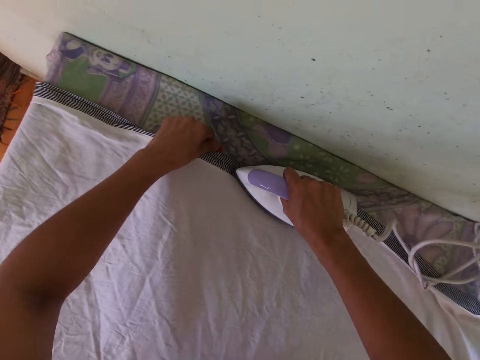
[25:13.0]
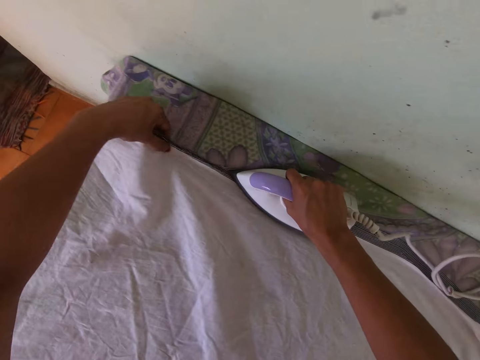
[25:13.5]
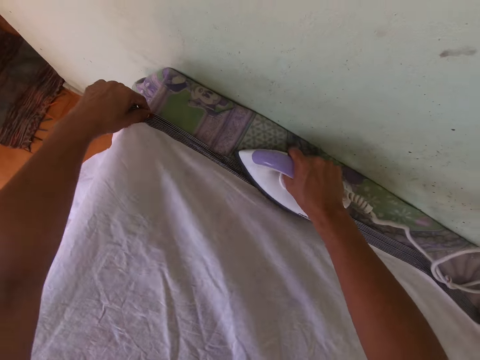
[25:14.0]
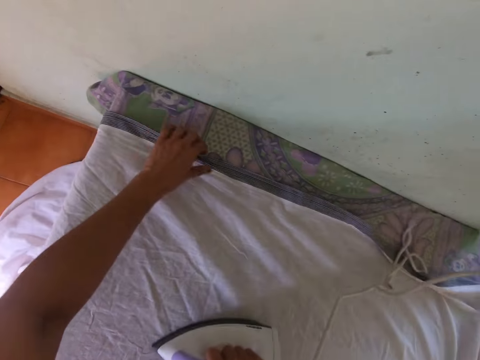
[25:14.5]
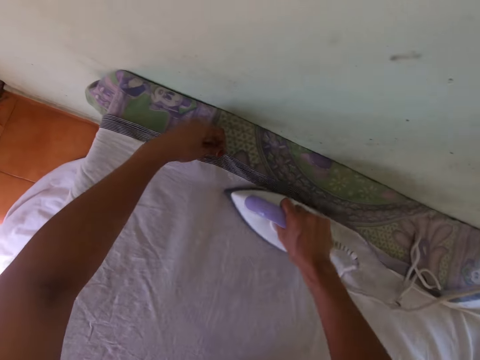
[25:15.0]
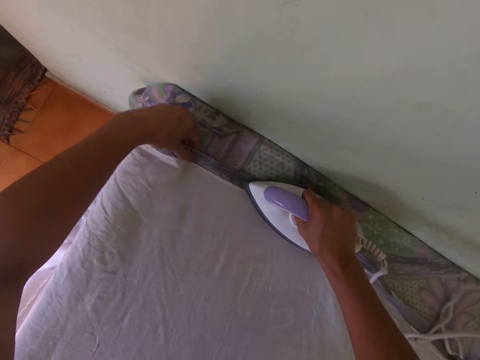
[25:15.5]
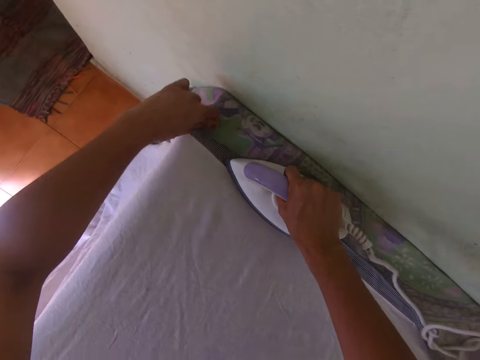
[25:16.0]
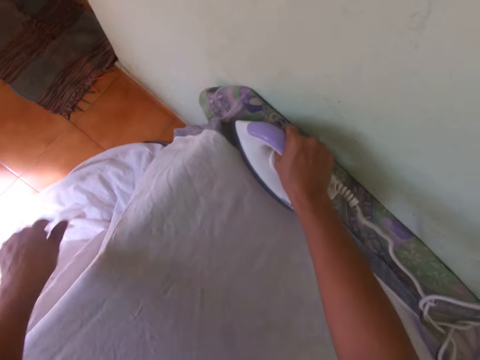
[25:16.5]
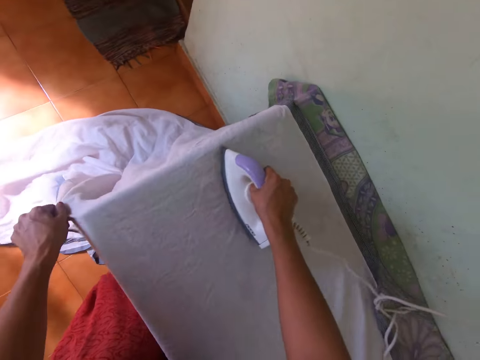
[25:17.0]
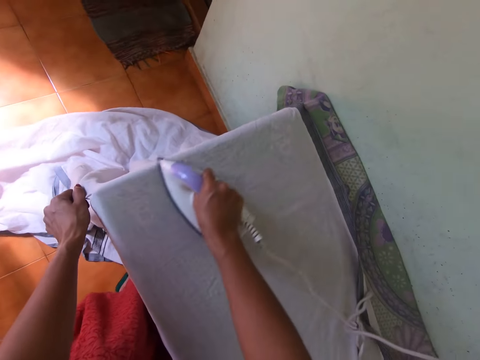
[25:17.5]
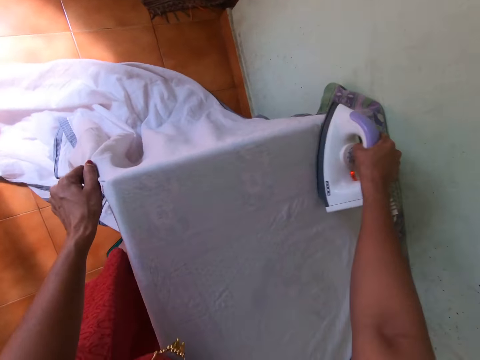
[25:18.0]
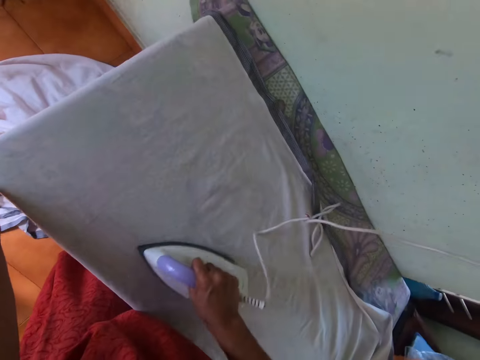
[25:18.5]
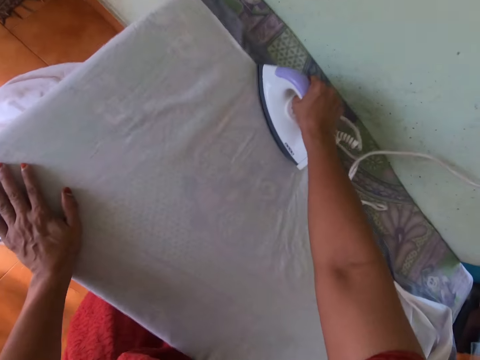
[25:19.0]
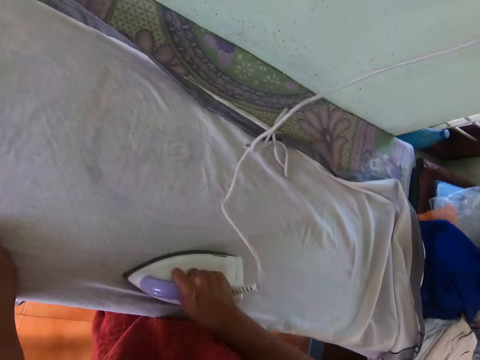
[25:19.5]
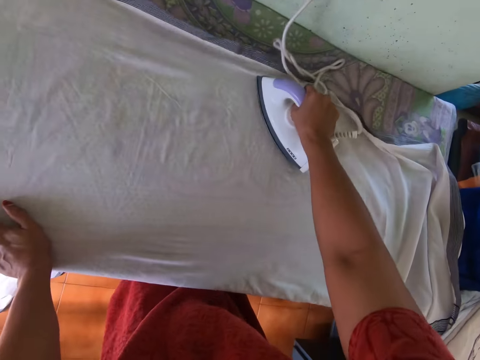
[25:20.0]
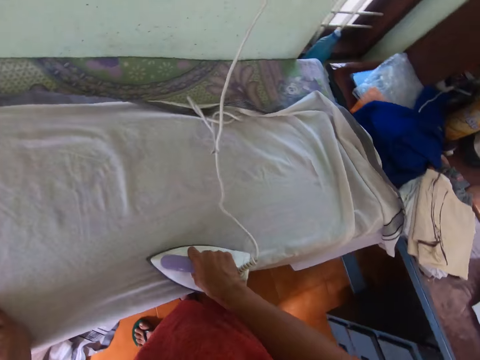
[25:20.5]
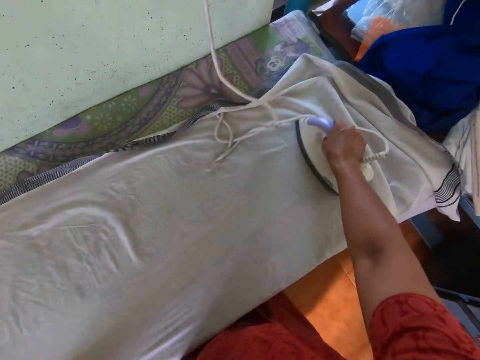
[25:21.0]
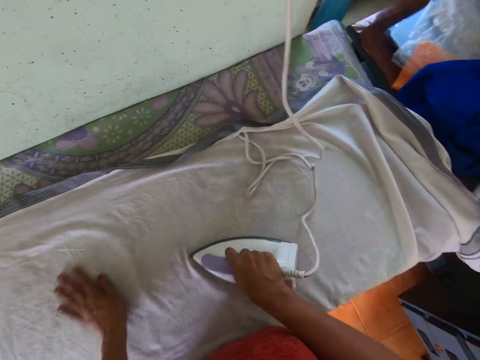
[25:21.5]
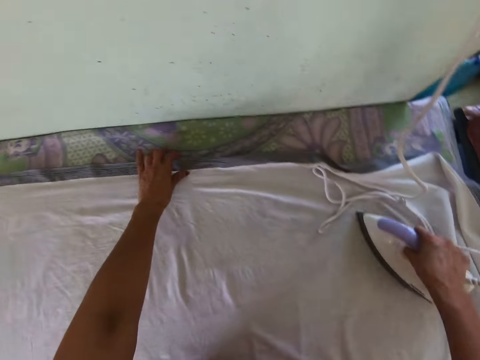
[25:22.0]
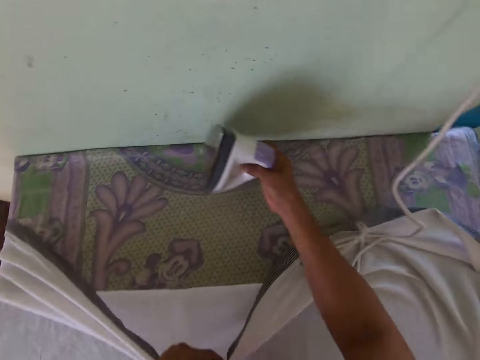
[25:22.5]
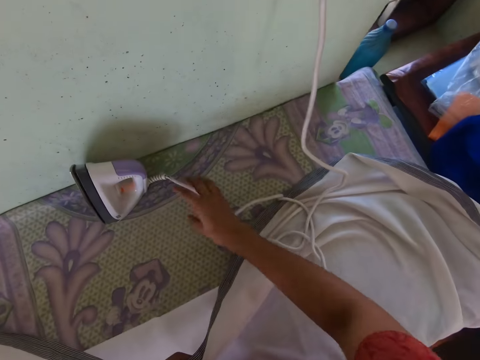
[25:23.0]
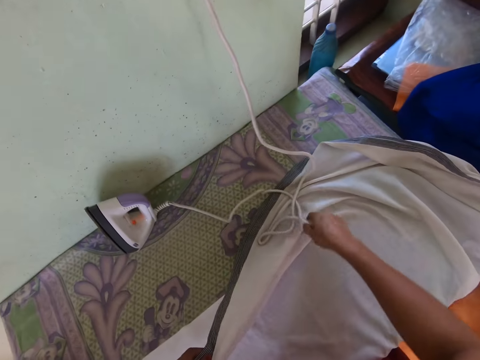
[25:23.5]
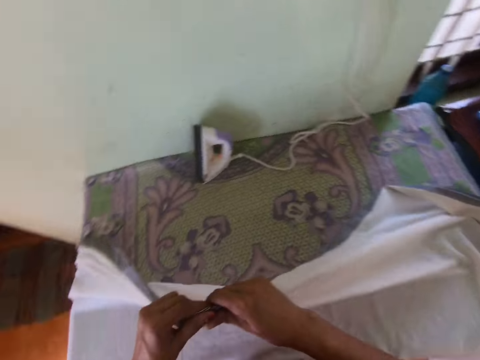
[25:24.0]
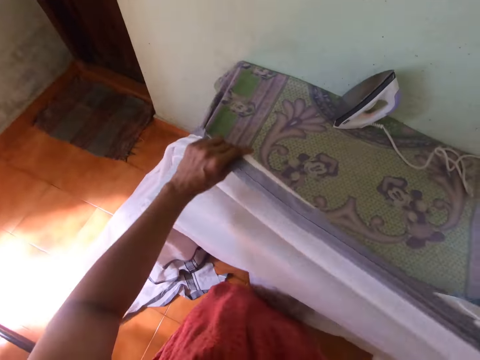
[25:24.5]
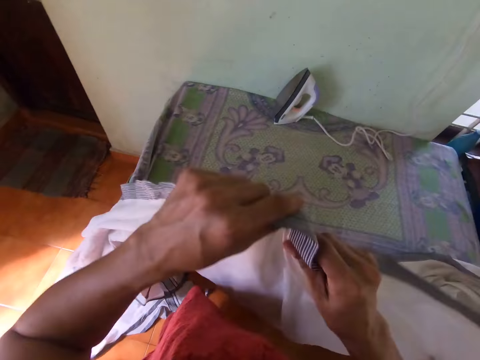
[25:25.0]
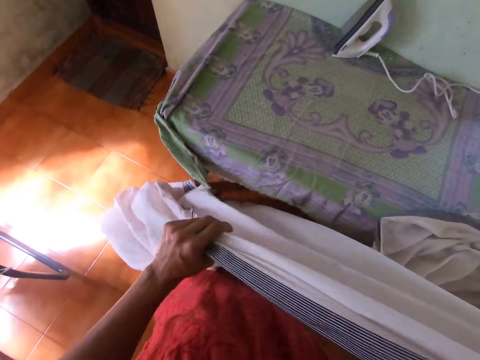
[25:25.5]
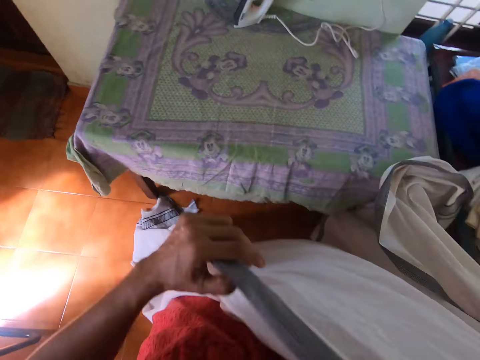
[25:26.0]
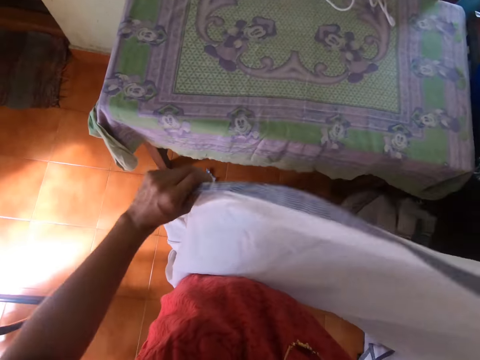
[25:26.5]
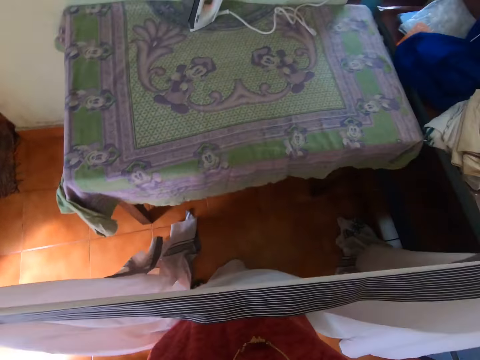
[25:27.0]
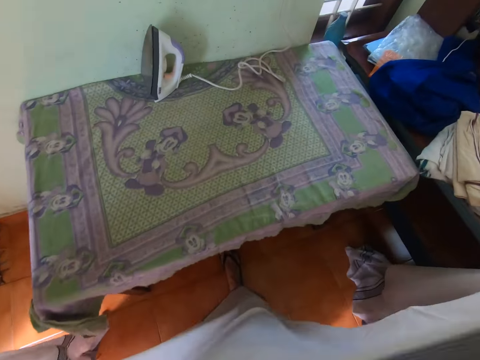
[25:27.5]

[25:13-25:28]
The camera wearer touches the iron. She picks up the cloth on the table with her left hand. She drops the pressing iron on the table with her right hand. She adjusts the pressing iron wire on the pressing table with her right hand. She holds the cloth with both hands. She touches the cloth.

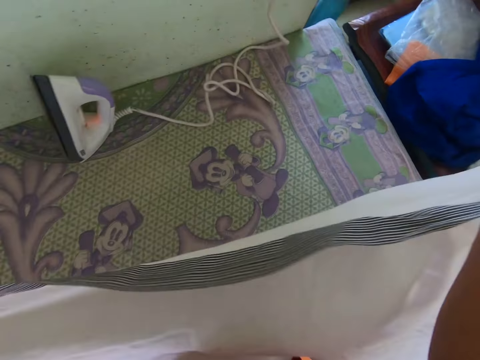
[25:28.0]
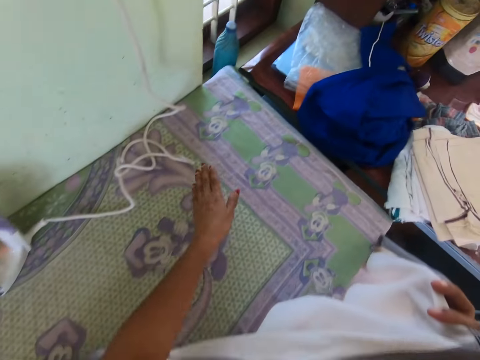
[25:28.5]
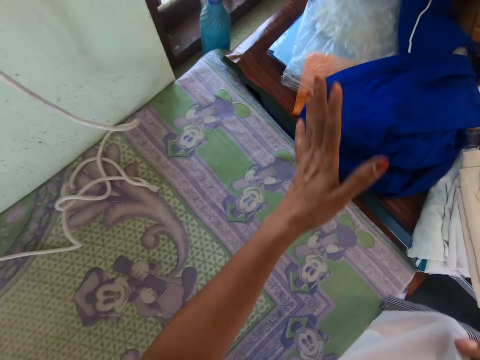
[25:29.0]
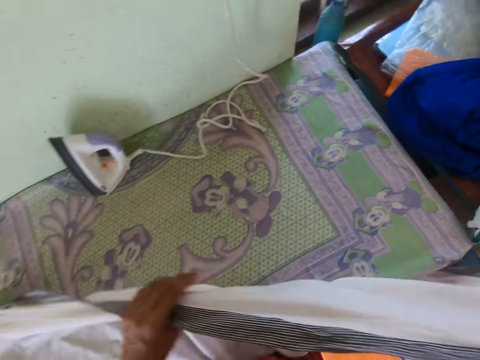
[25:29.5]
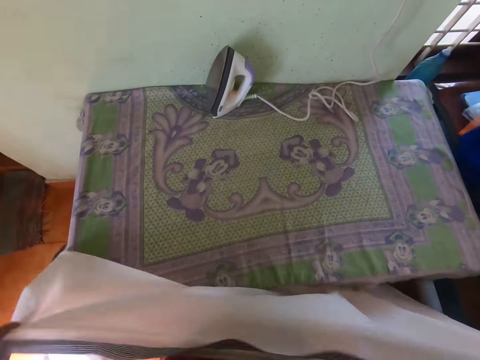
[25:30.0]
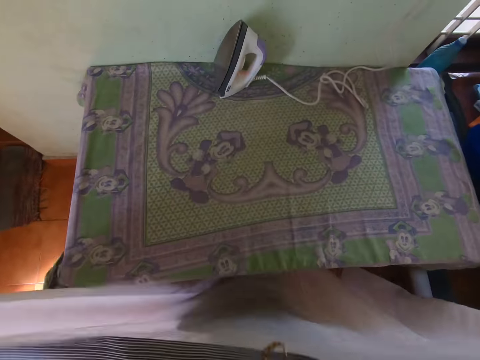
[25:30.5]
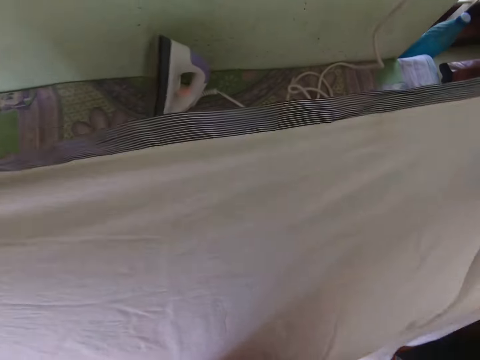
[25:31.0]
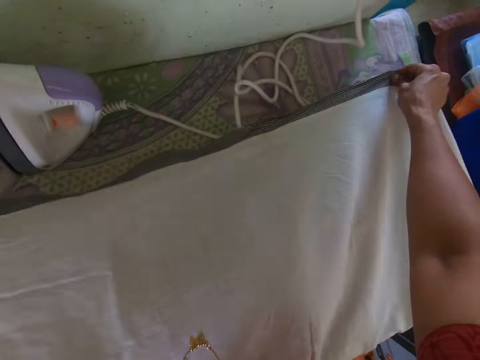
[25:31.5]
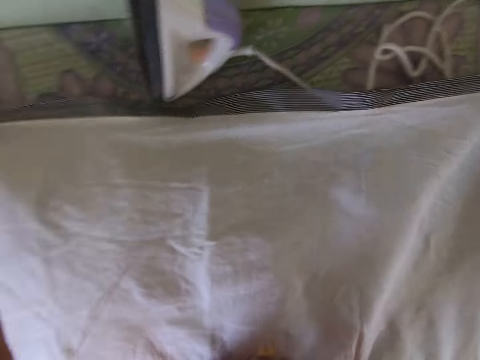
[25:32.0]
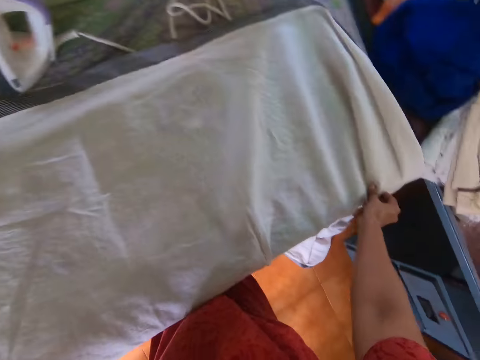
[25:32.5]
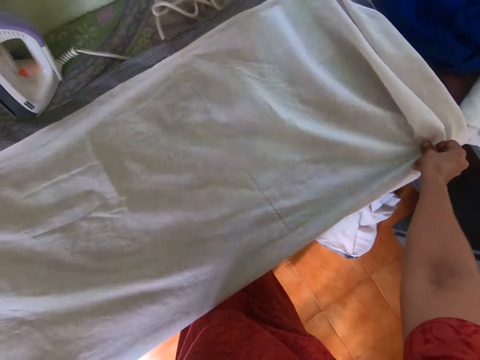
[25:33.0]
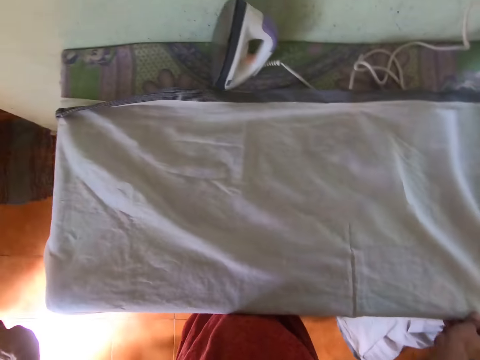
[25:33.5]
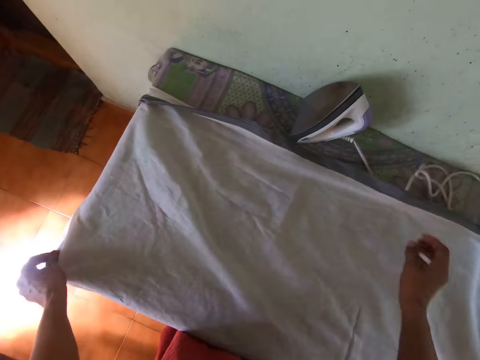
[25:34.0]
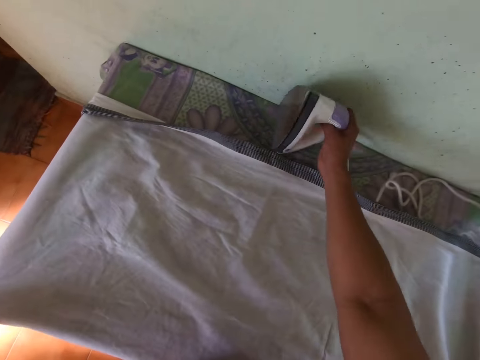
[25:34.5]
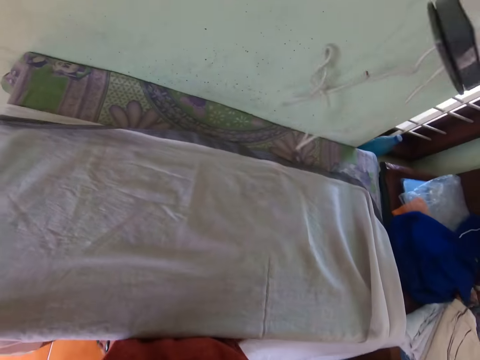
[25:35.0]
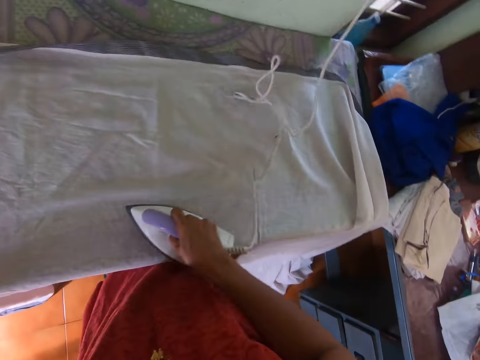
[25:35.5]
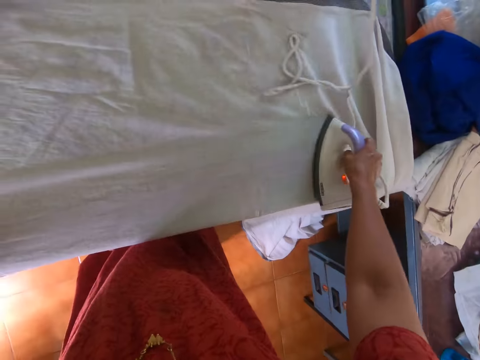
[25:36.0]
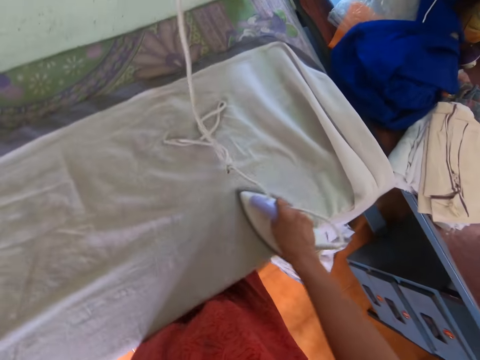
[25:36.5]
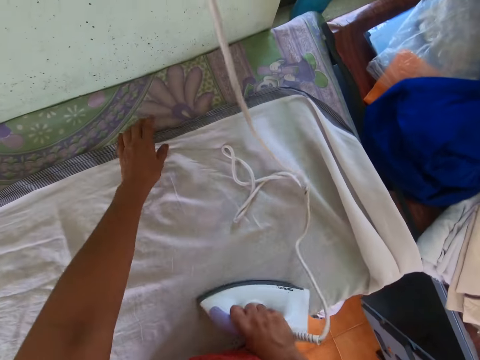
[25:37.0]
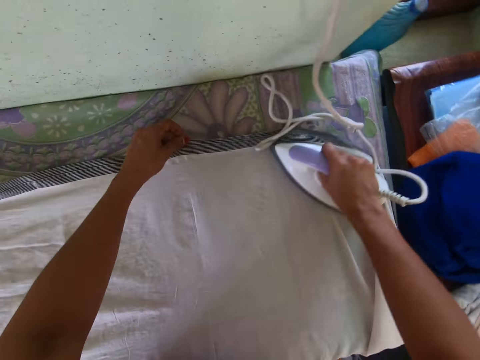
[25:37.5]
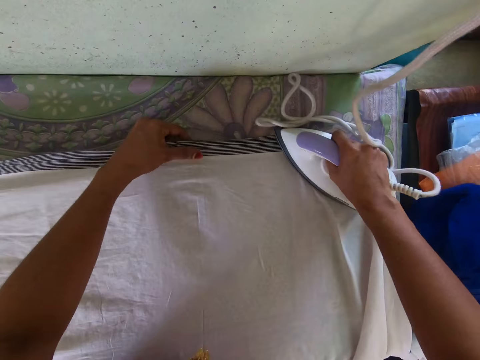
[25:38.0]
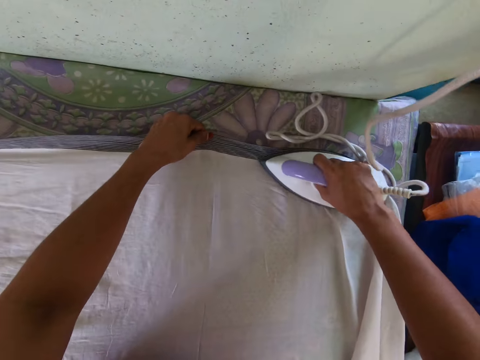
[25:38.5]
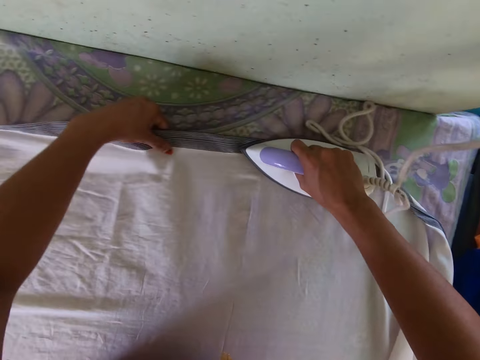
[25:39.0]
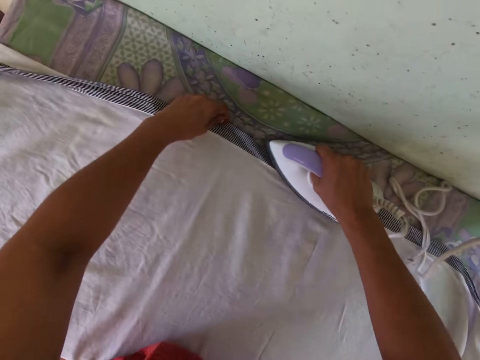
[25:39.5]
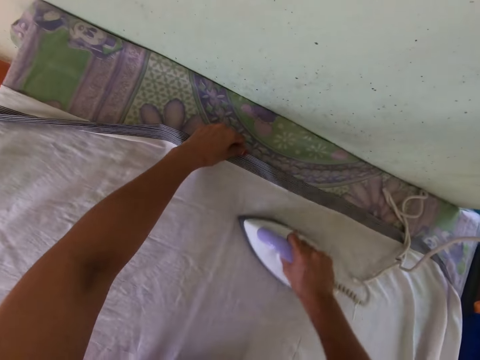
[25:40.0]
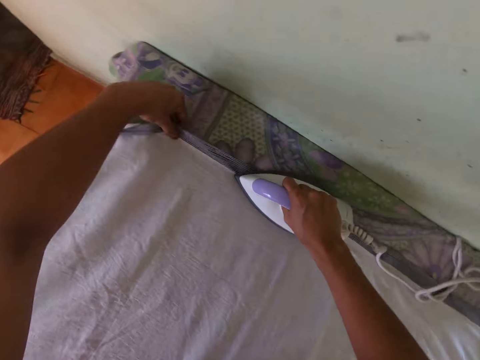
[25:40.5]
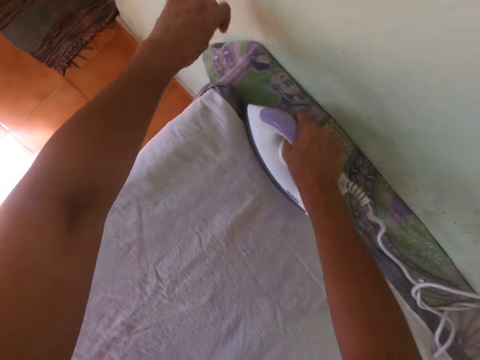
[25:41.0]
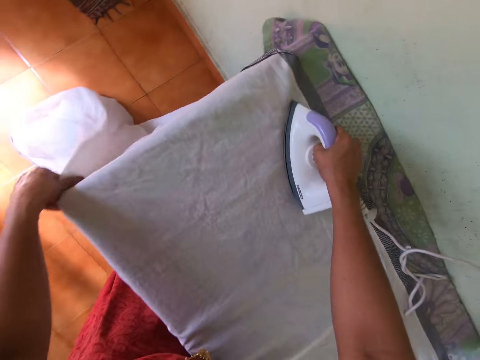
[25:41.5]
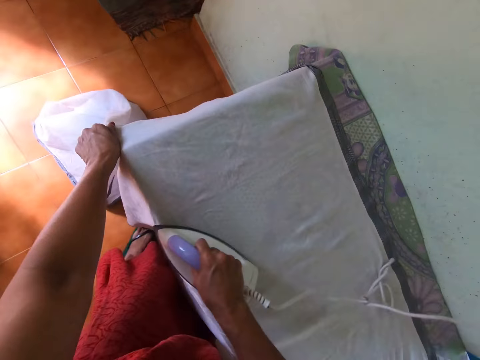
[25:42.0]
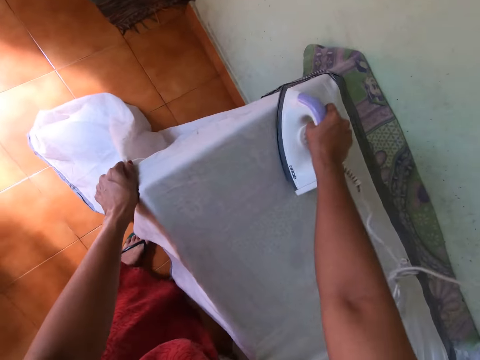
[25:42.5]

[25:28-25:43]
The camera wearer cleans the cloth on the pressing table with her left hand. She holds the cloth with both hands. She lays the cloth on the table with both hands. She adjusts the cloth on the table with both hands. She picks up the pressing iron on the table with her right hand. She touches the iron. She presses the cloth on the pressing table with the pressing iron in her right hand. She holds the cloth with her left hand. She touches the cloth.
